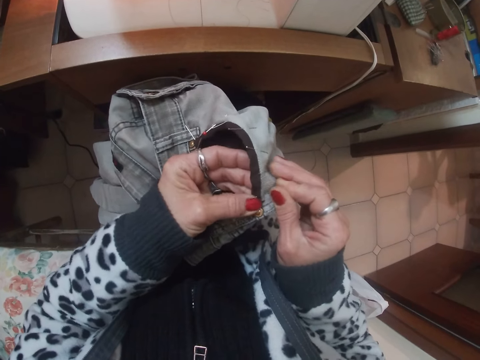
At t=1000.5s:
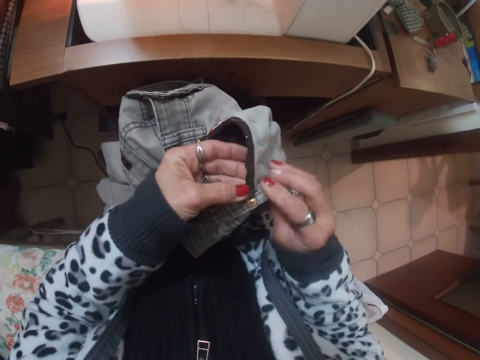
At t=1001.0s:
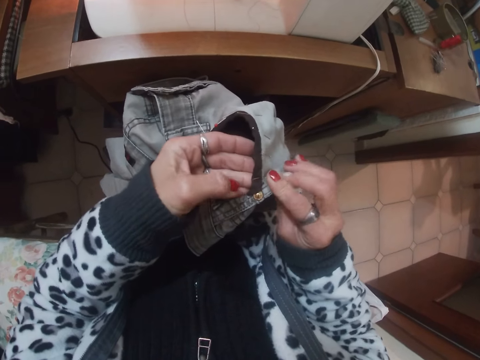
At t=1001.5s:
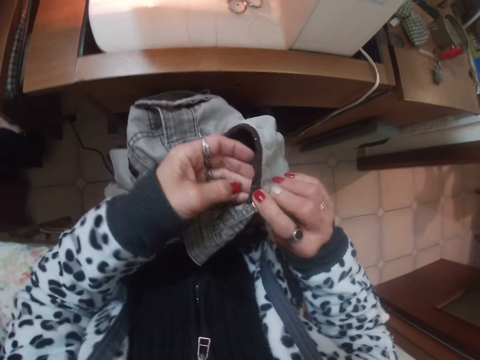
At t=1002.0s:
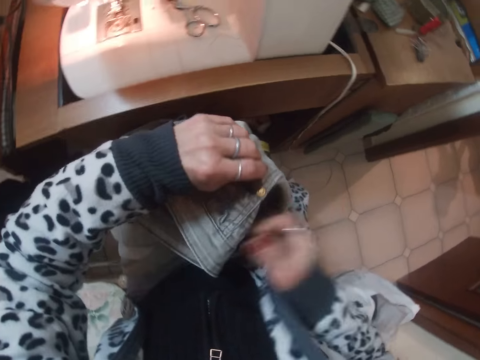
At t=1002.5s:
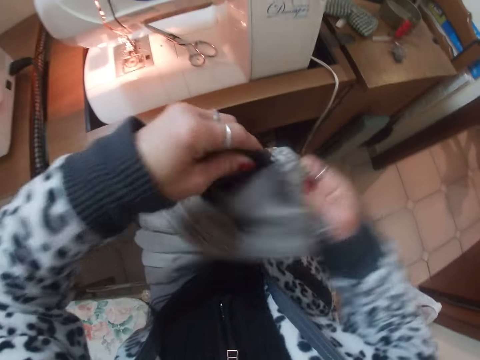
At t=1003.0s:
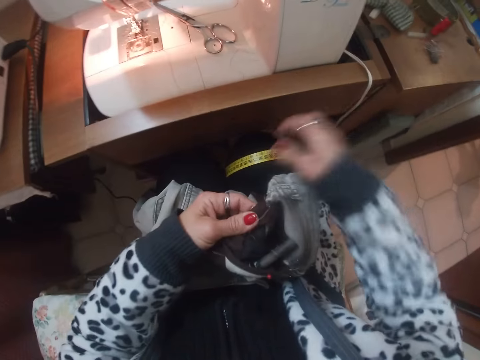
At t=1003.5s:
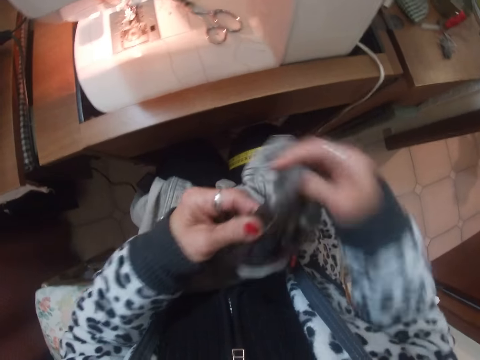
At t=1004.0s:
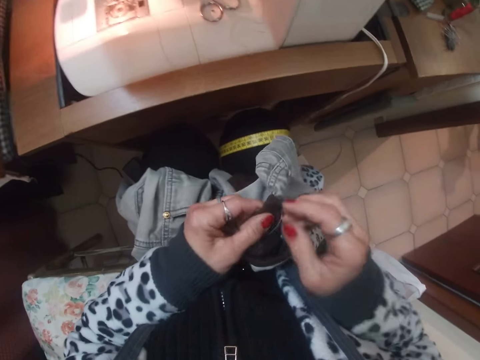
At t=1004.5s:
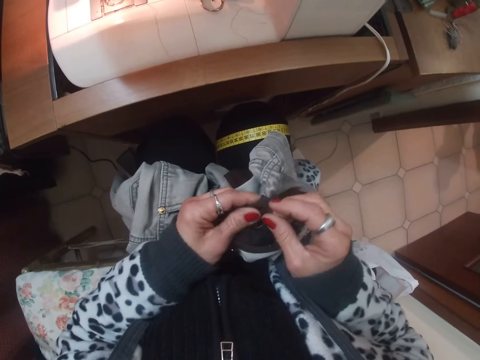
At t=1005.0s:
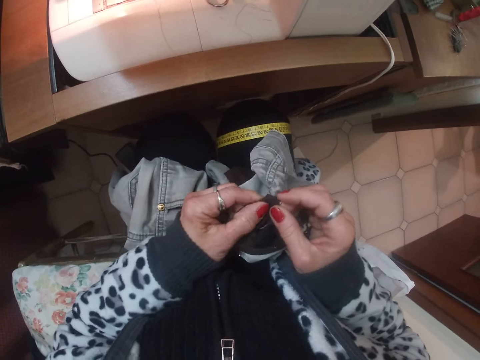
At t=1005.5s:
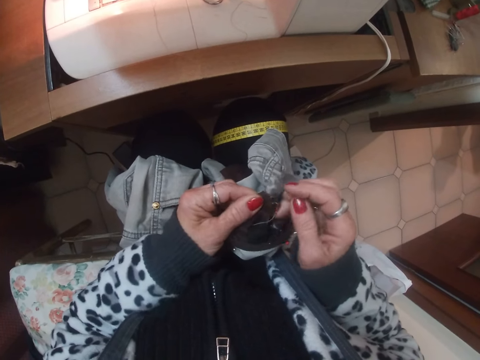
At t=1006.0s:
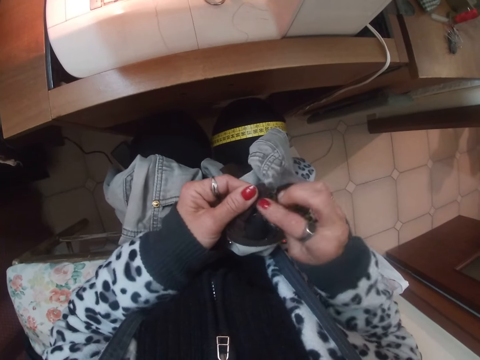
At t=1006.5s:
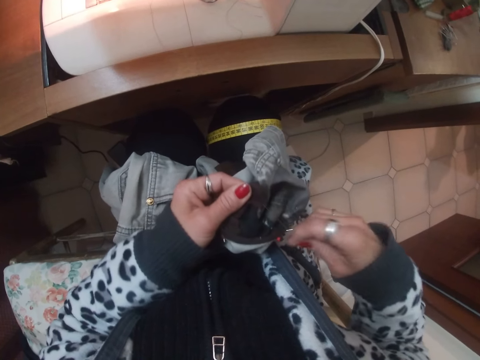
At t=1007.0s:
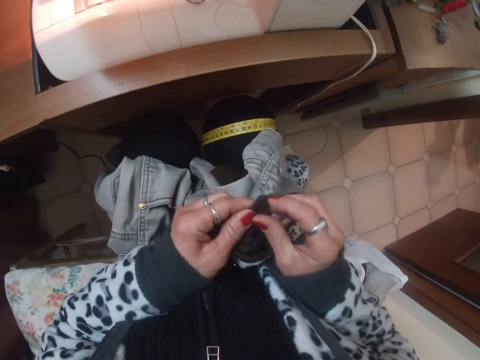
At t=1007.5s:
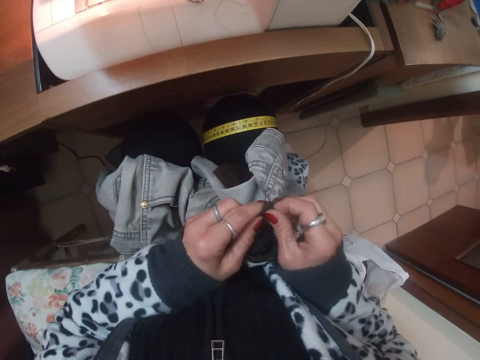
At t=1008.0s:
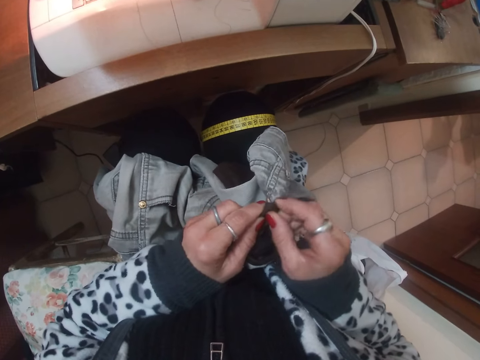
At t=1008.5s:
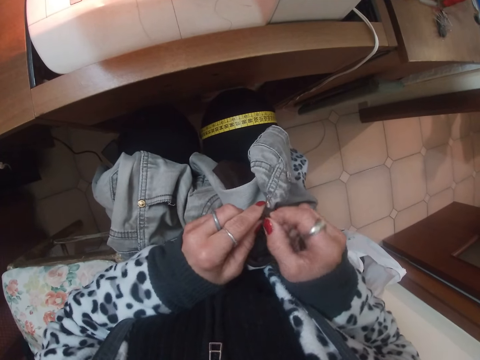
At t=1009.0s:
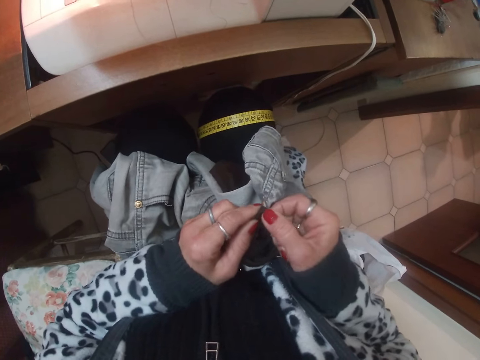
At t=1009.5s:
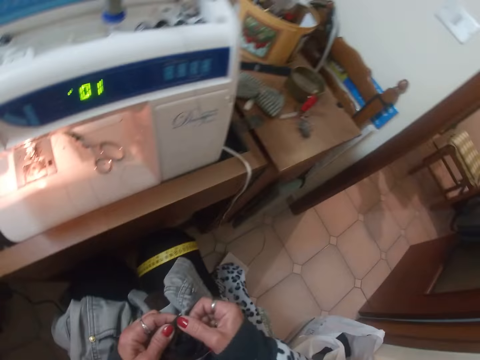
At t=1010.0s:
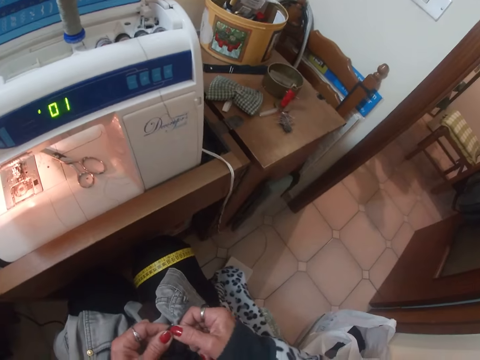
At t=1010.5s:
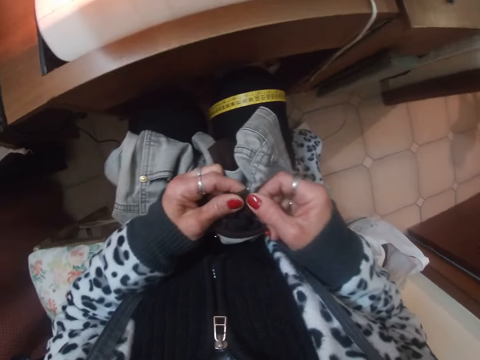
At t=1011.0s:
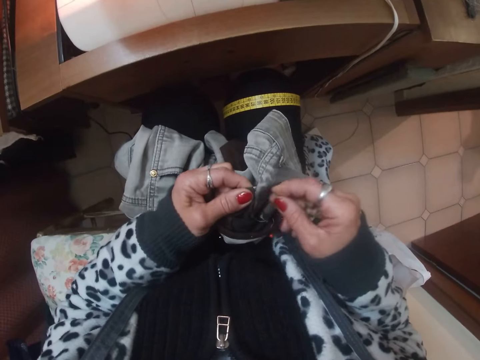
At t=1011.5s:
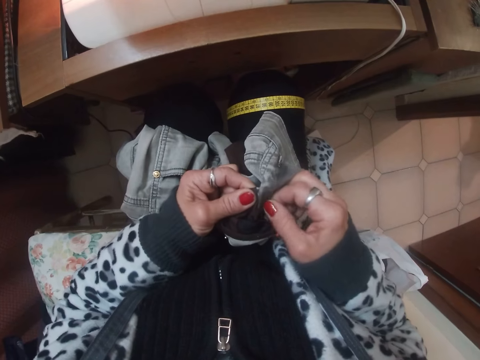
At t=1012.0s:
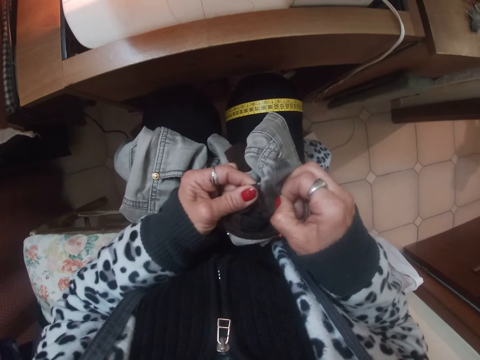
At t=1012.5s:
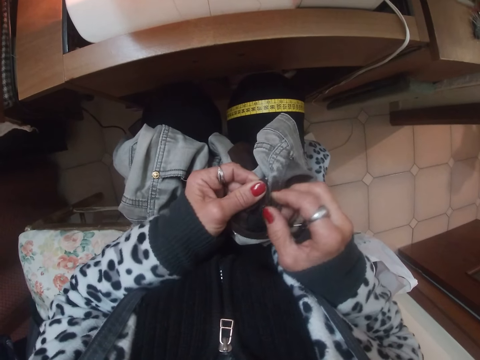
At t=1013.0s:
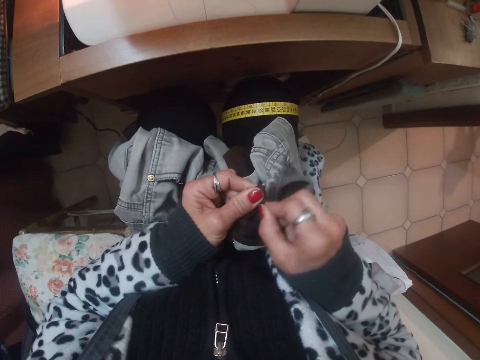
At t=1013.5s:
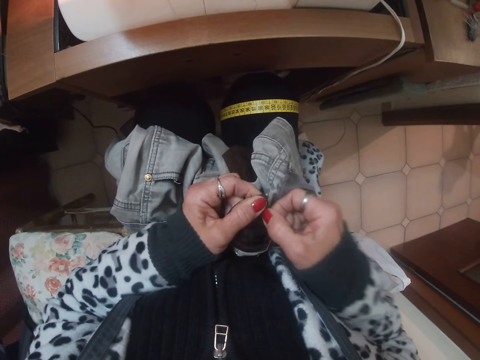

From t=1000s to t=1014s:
The camera wearer turns the trousers on the hands. She pulls a thread on the trousers. She folds the part of the trousers' pocket. She looks at the table near her. She pulls the thread on the trousers.

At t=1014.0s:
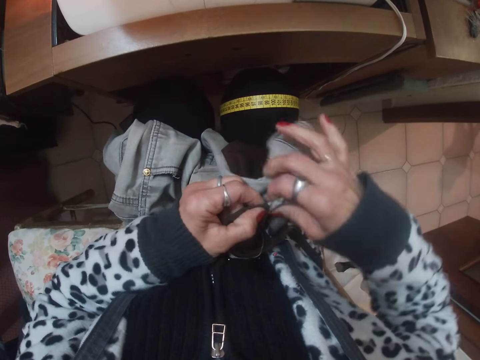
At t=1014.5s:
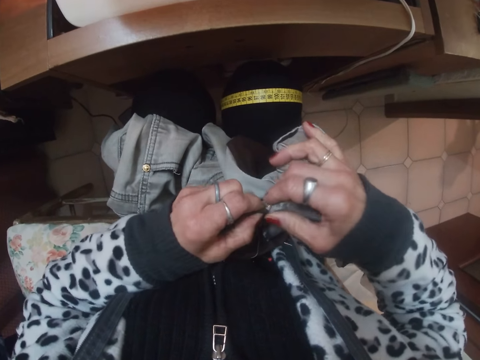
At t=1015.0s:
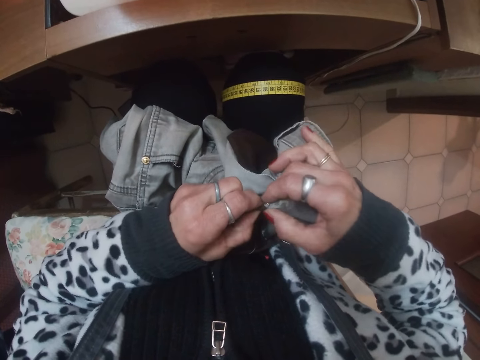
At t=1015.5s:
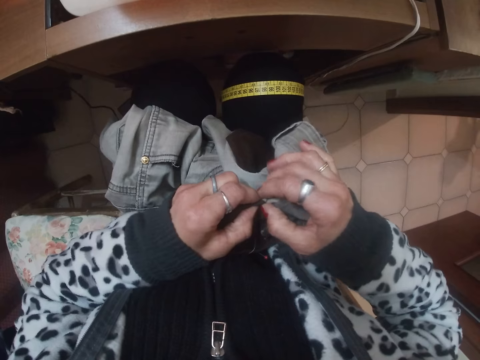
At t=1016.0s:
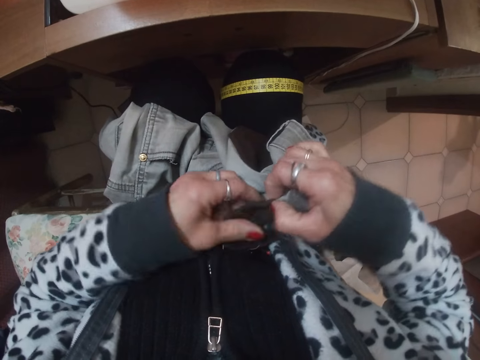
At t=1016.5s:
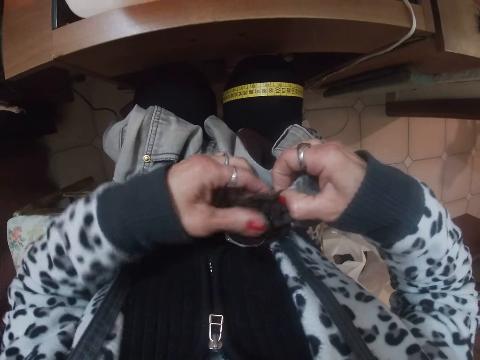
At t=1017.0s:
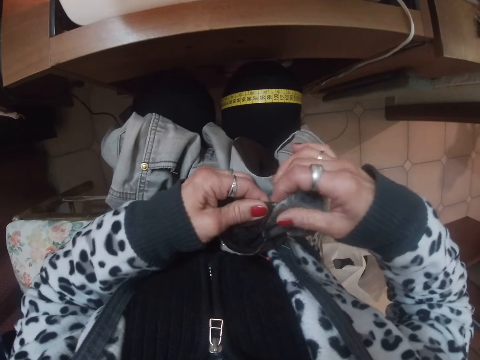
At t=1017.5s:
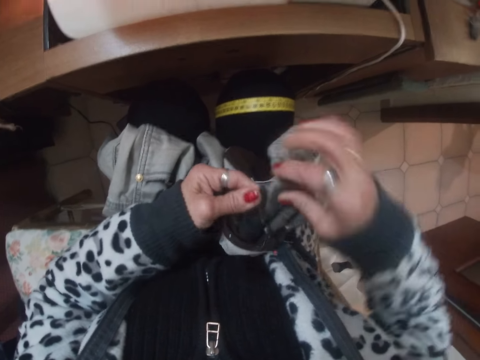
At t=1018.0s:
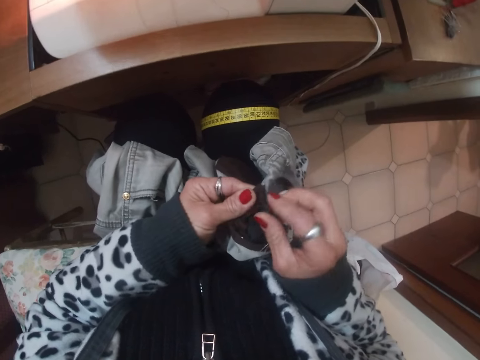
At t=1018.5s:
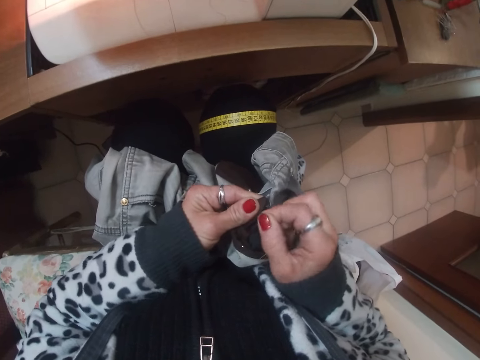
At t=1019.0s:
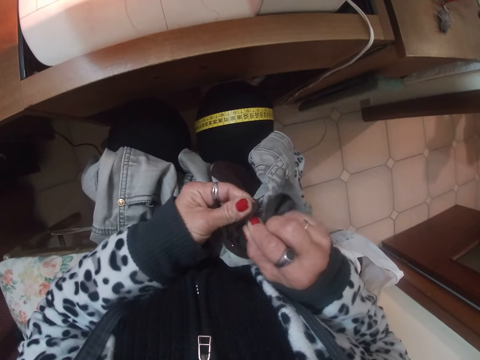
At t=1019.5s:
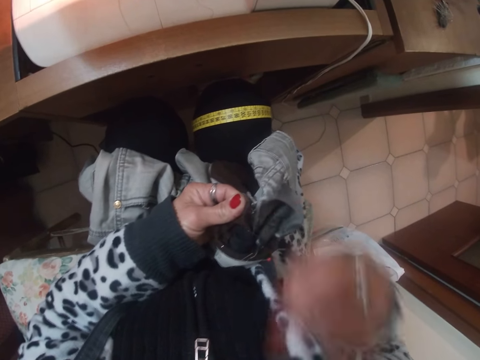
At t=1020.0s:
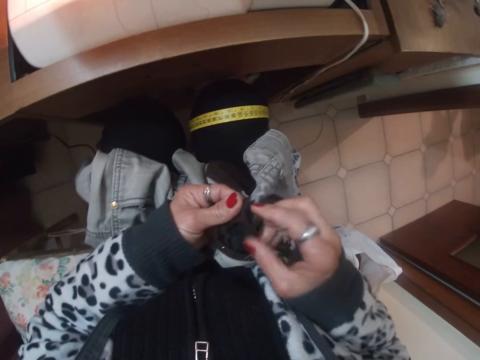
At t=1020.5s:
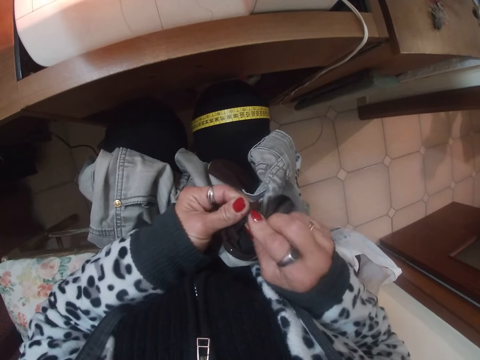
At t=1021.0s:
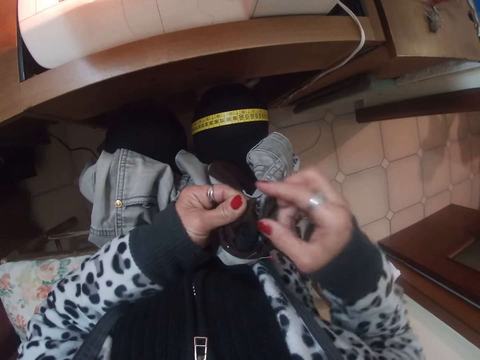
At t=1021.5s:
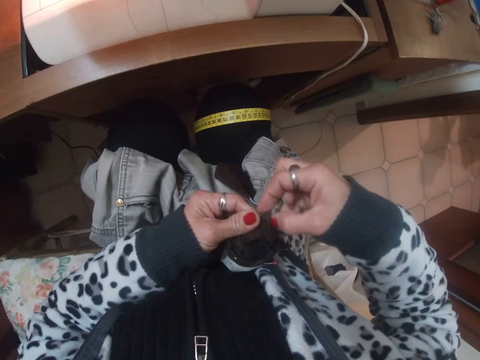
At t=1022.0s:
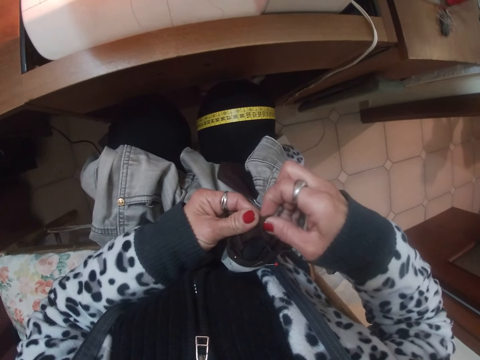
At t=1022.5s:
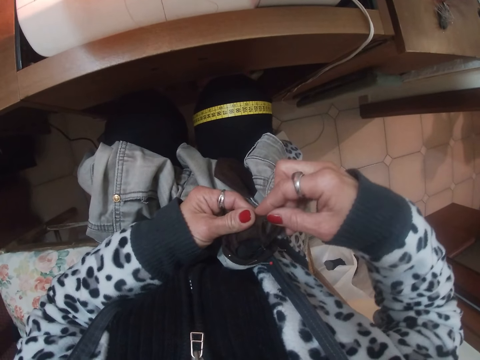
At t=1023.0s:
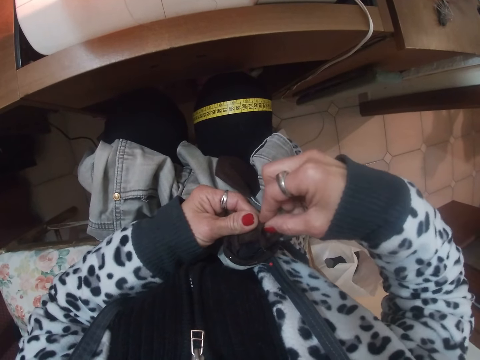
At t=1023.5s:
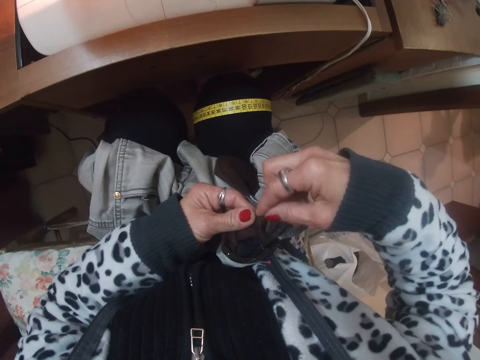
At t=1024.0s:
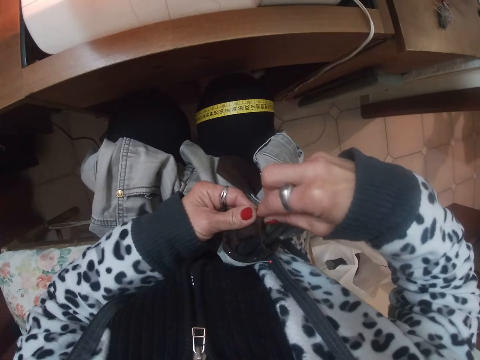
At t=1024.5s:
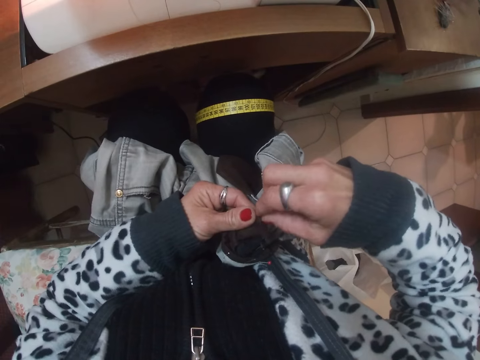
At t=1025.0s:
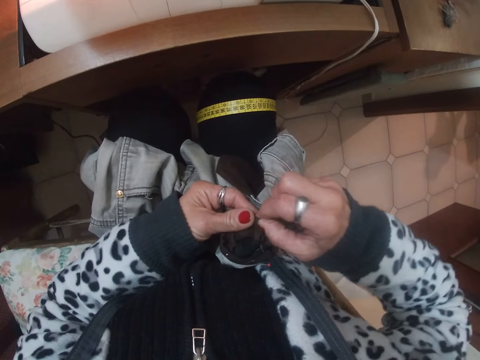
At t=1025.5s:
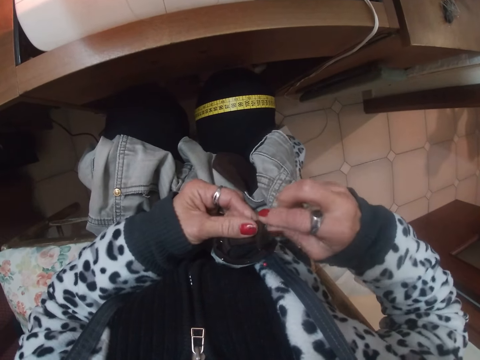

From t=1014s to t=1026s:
The camera wearer adjusts the trousers' pocket. She folds part of the trousers' pocket. She touches her mouth. She folds part of the trousers' pocket.
